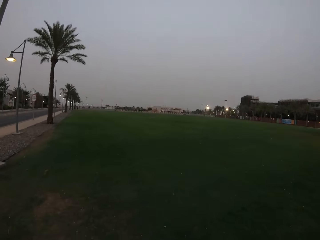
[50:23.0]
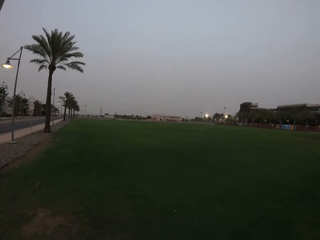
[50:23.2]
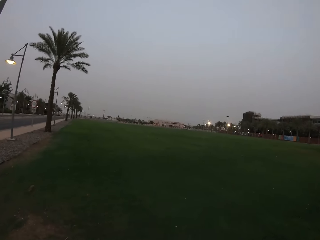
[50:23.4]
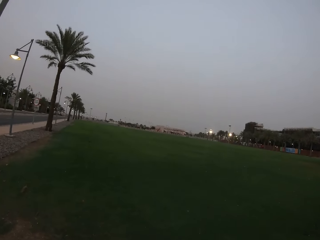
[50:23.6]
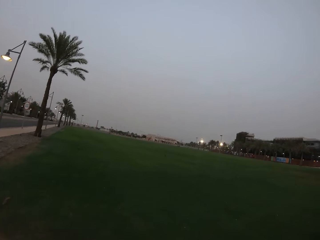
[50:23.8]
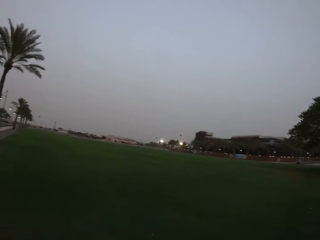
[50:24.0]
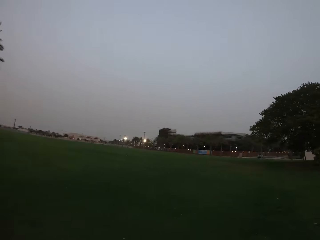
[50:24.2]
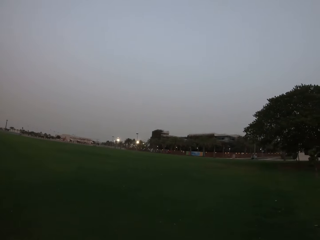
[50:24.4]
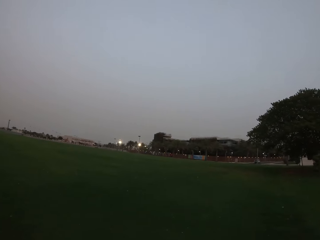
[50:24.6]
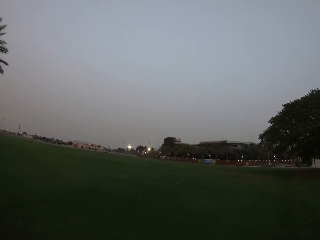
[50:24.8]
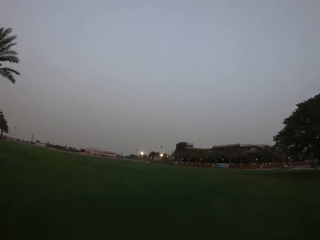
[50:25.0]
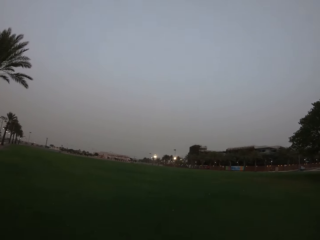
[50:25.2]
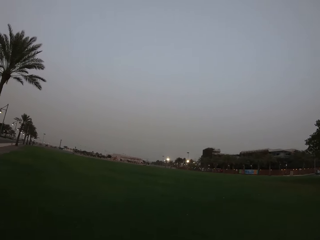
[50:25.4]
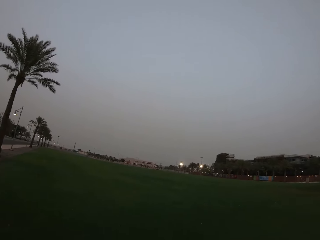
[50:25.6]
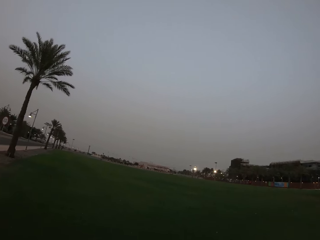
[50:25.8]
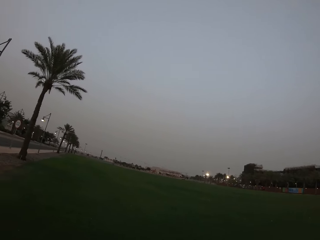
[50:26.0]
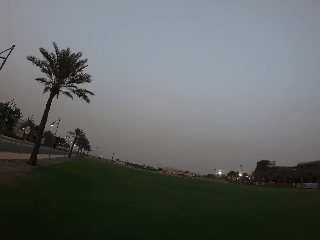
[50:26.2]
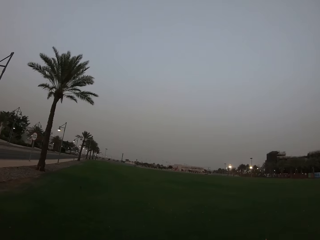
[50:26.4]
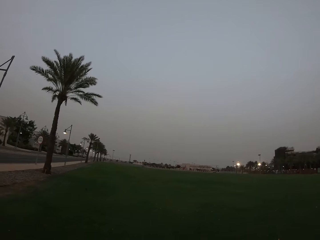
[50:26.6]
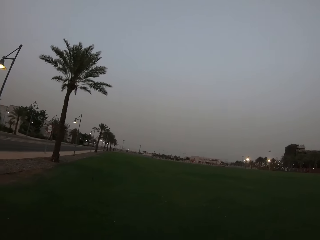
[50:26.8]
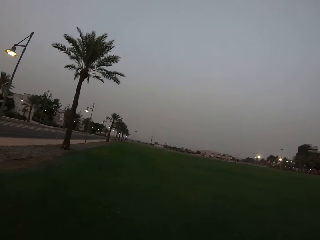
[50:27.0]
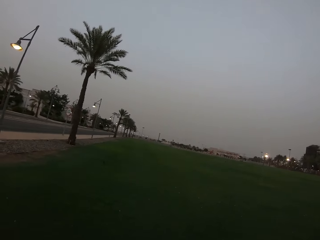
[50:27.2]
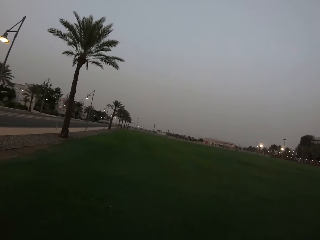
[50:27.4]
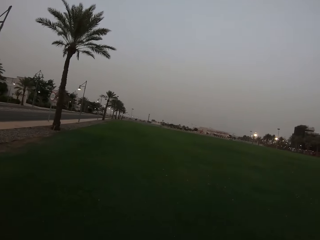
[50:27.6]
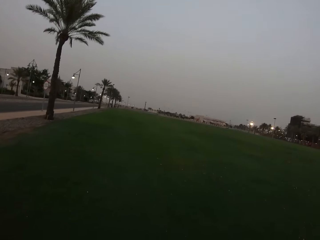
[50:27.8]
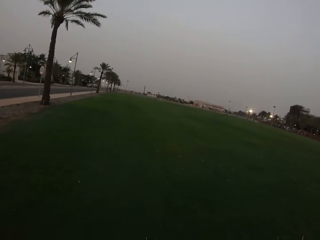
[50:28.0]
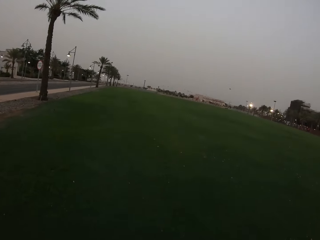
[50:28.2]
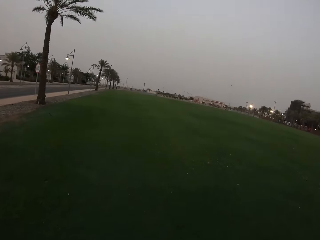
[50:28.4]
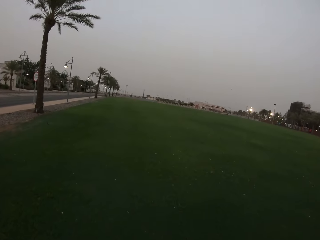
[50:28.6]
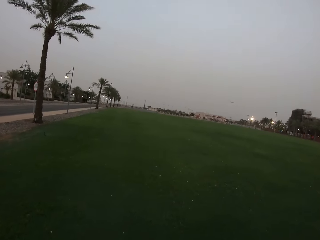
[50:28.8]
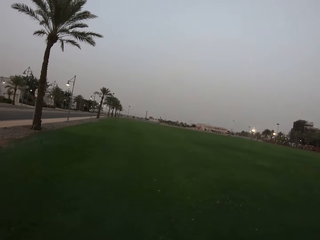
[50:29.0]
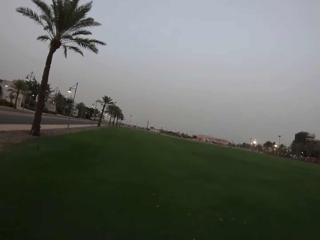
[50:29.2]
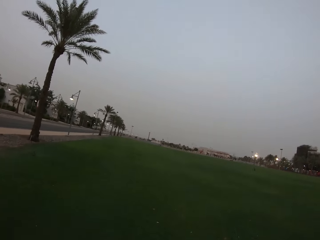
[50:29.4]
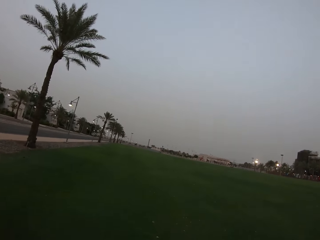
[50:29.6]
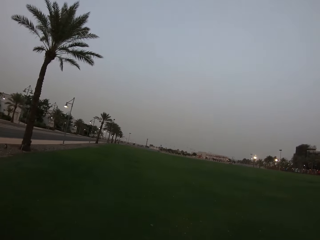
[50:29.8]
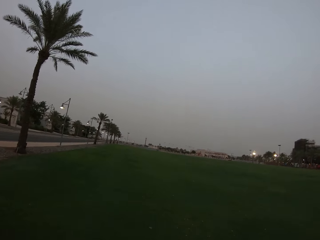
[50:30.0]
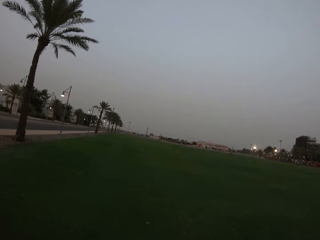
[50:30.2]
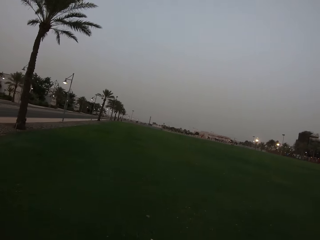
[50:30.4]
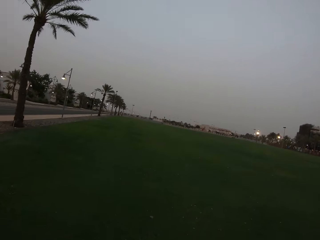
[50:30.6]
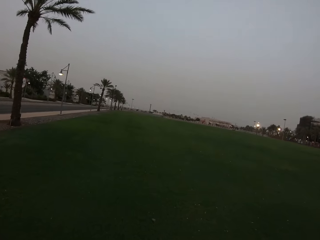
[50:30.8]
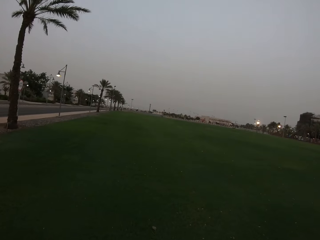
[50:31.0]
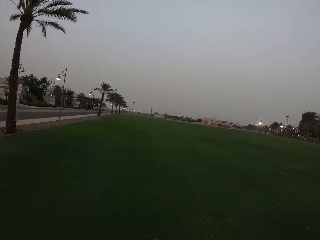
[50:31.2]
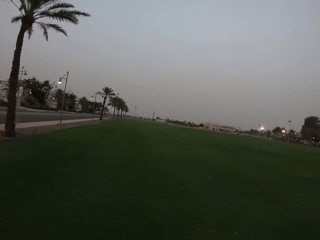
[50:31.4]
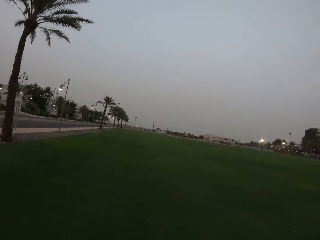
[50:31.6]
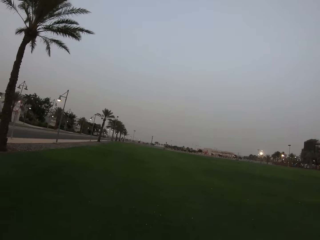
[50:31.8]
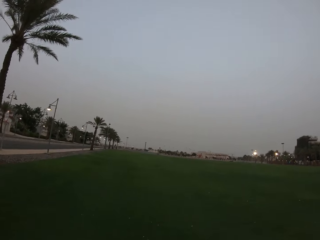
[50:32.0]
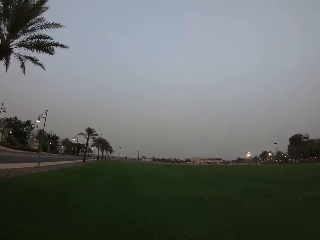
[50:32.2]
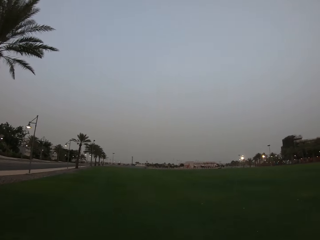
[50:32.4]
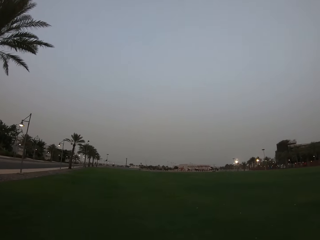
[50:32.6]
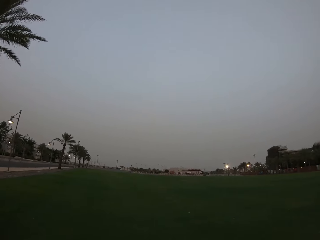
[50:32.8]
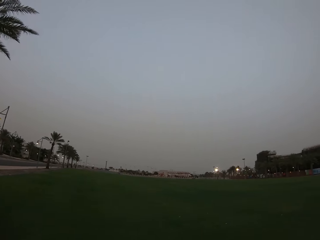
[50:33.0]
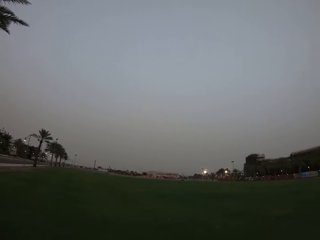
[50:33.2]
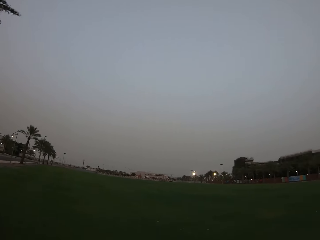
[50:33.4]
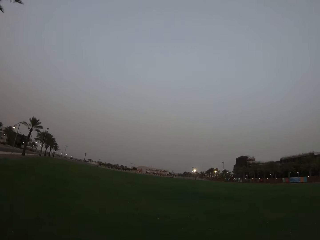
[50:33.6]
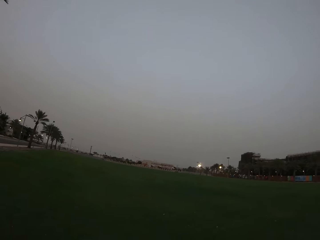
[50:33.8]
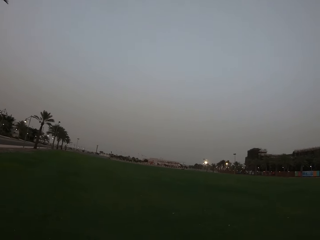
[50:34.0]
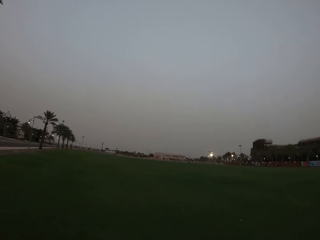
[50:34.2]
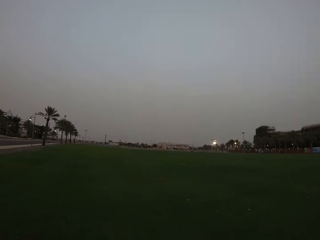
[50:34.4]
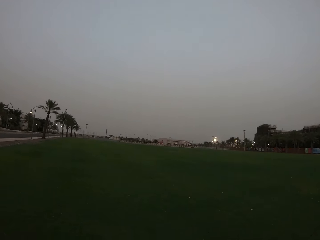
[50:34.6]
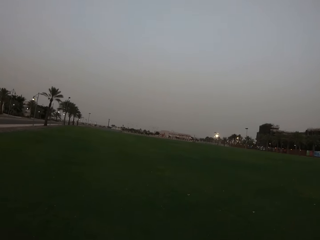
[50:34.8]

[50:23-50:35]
The camera wearer looks around. They walk around.

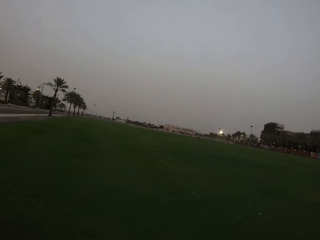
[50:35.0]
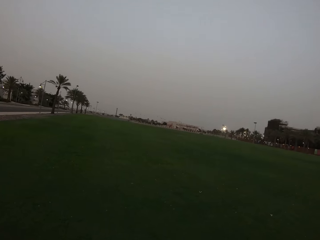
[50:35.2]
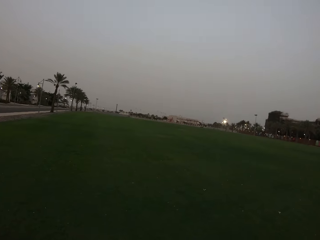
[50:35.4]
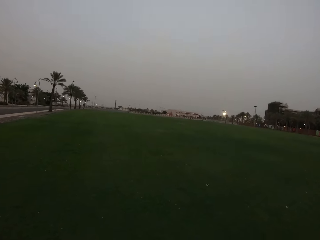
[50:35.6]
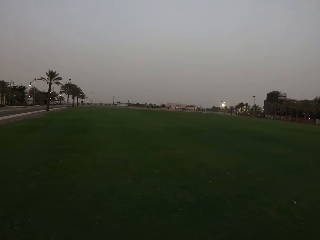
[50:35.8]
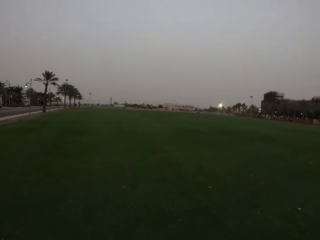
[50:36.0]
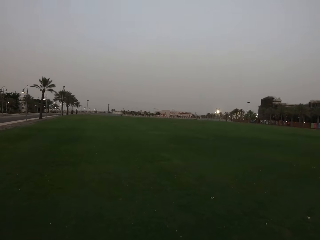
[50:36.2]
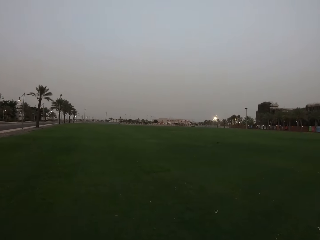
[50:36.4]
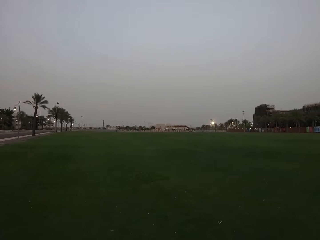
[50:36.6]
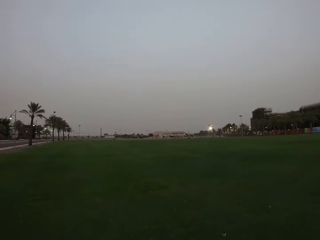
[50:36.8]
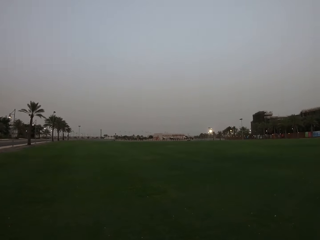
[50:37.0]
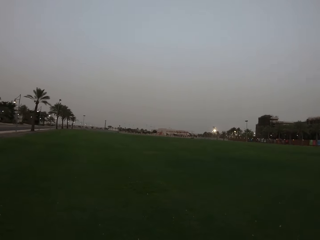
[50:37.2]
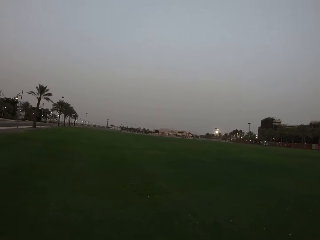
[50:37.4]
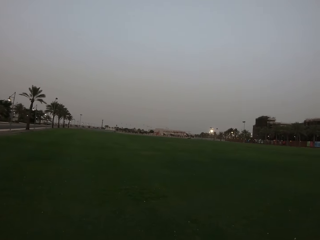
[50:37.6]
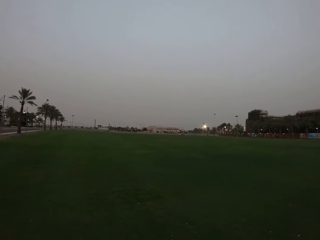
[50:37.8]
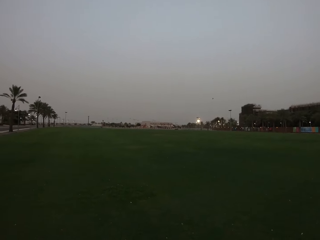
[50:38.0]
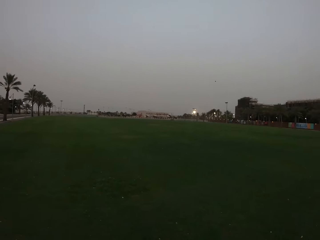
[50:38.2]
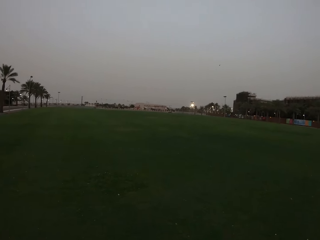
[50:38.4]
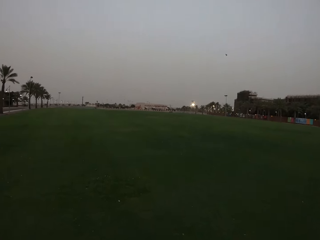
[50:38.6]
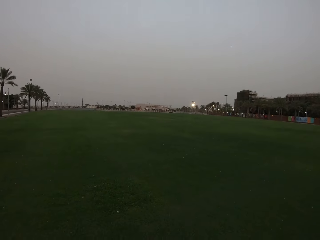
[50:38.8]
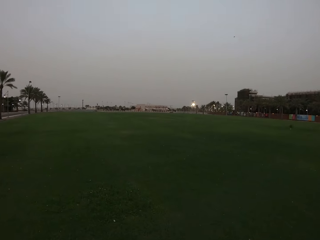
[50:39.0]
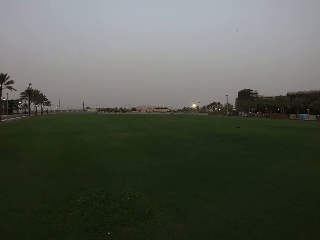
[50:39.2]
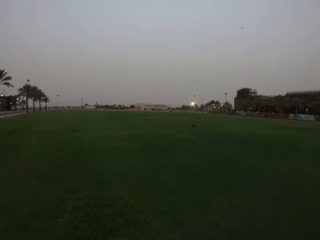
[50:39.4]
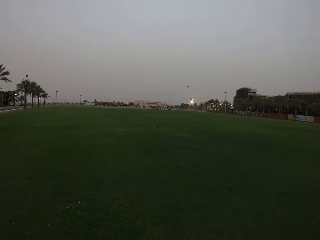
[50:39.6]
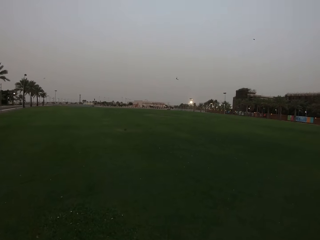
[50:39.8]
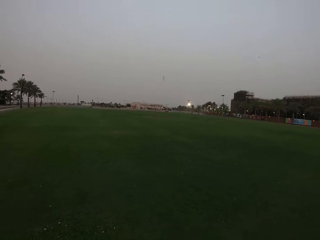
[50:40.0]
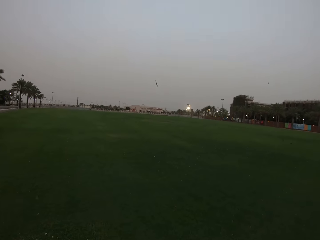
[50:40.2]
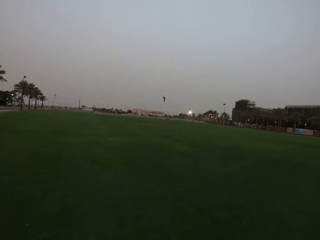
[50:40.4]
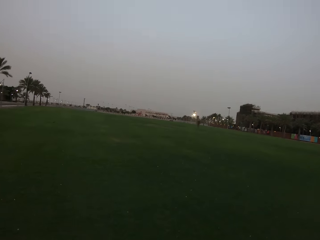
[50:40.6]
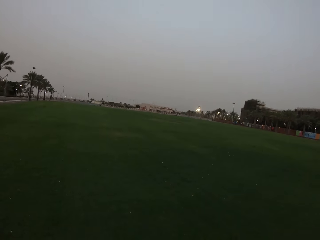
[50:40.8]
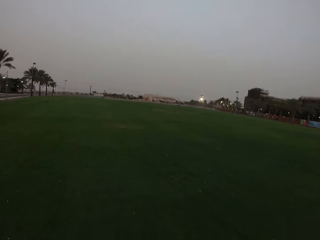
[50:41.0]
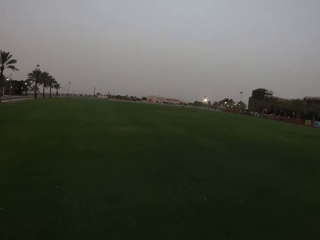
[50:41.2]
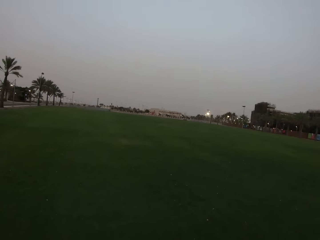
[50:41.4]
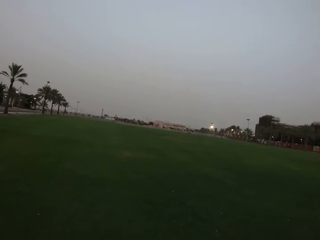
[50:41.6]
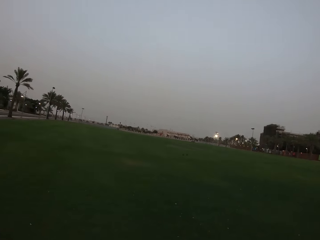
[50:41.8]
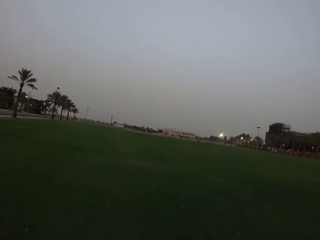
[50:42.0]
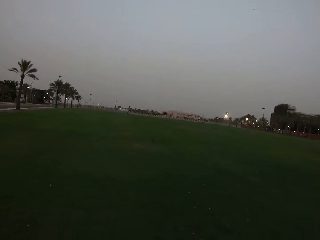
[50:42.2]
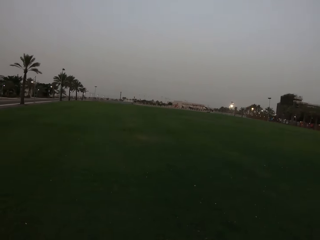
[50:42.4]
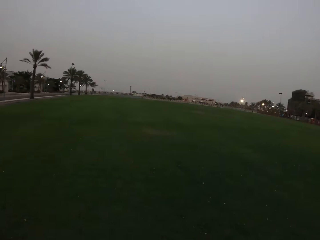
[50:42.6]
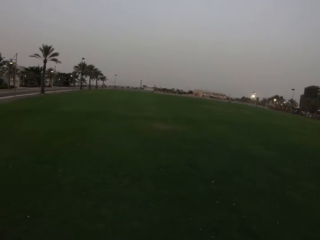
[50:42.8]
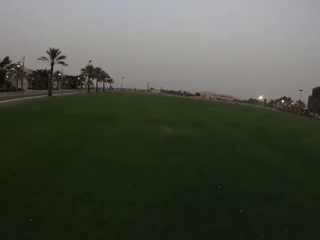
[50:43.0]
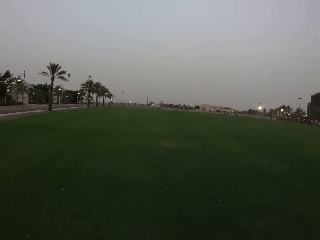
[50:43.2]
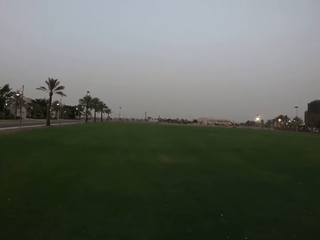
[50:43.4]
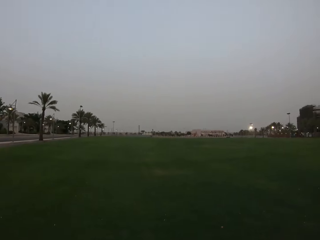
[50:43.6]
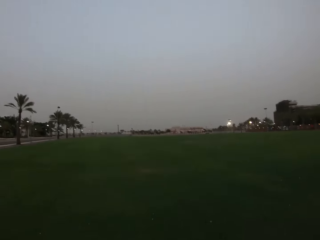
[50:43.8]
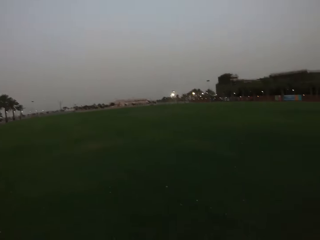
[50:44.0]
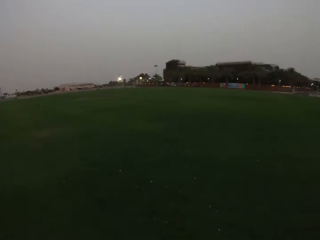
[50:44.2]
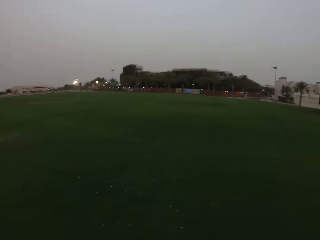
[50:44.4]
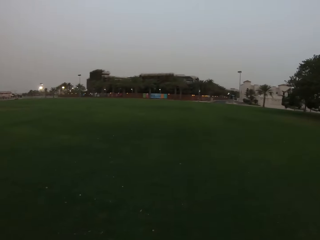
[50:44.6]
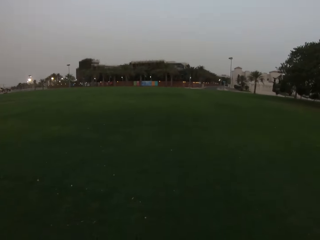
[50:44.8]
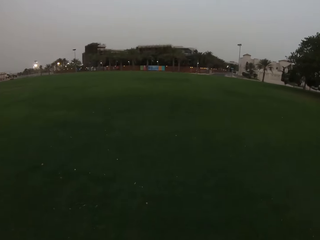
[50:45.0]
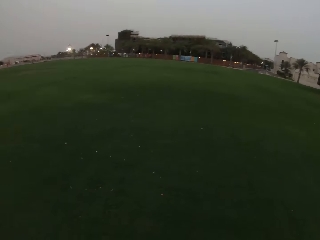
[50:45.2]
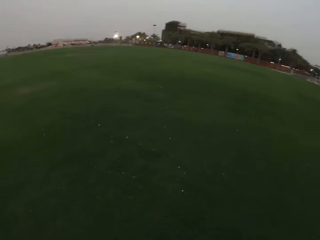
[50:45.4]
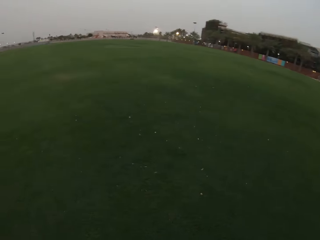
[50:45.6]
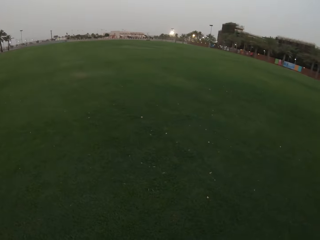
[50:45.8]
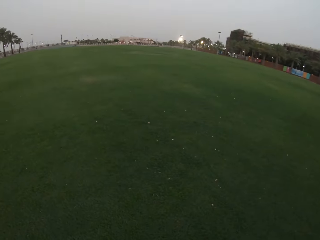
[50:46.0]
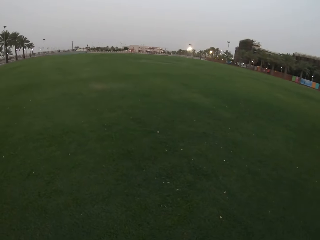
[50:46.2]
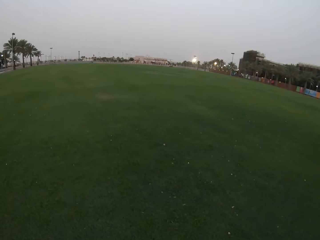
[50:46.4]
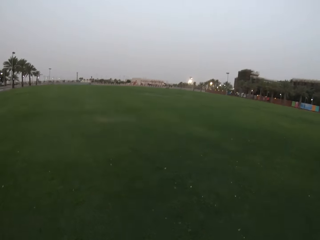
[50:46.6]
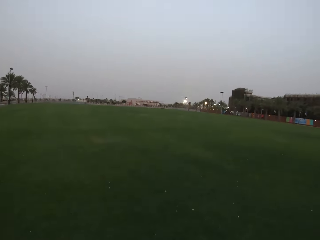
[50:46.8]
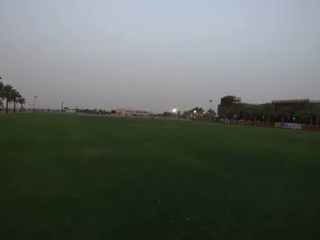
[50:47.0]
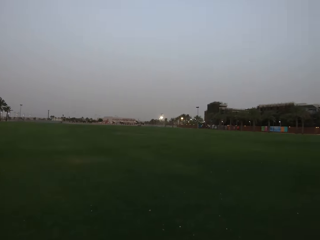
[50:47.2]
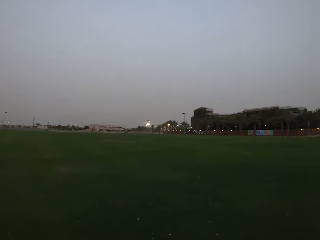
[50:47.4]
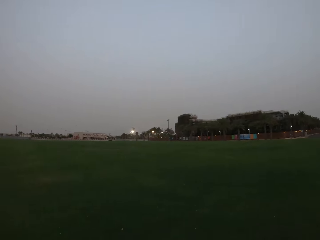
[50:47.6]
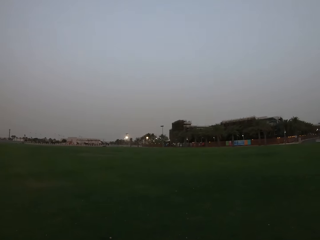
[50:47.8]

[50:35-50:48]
The camera wearer looks around.
